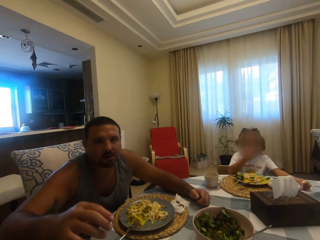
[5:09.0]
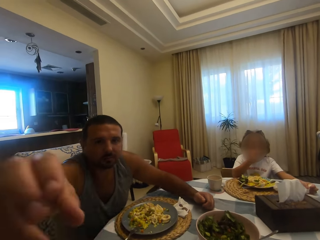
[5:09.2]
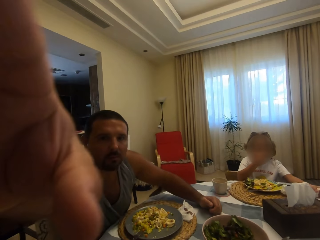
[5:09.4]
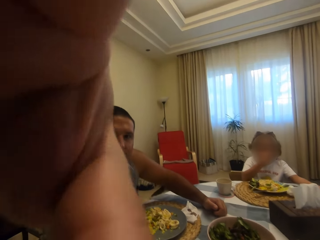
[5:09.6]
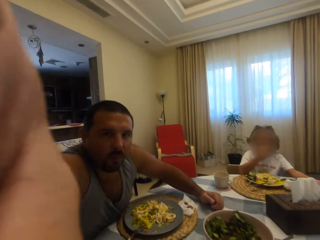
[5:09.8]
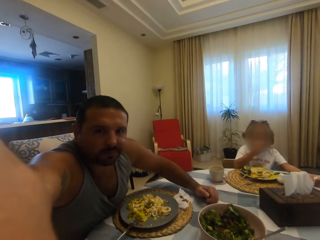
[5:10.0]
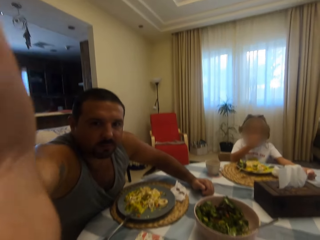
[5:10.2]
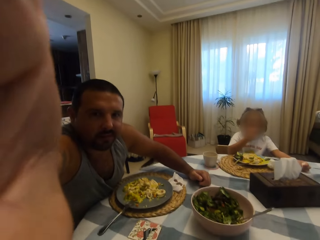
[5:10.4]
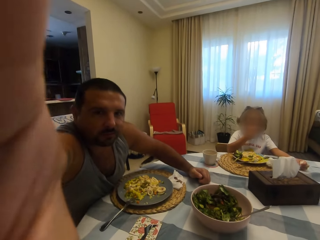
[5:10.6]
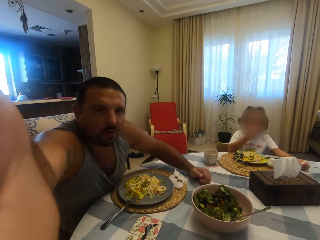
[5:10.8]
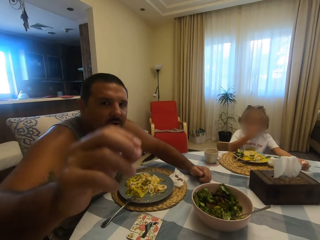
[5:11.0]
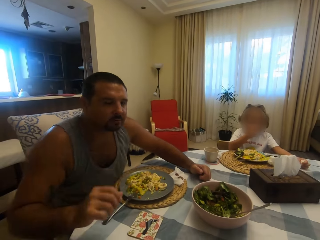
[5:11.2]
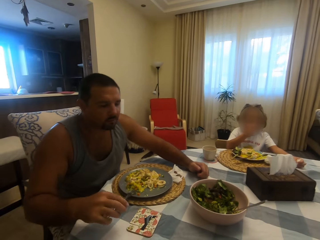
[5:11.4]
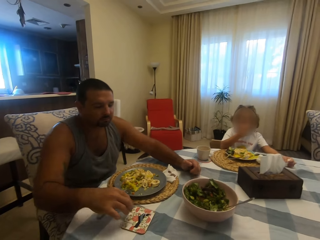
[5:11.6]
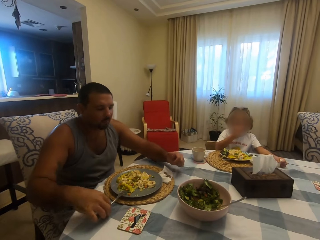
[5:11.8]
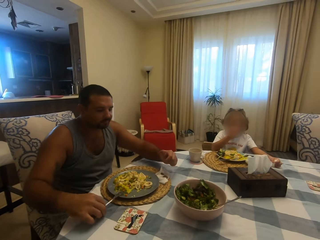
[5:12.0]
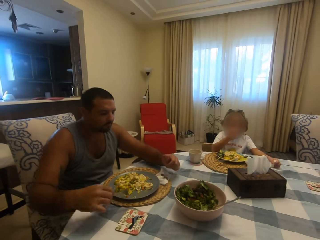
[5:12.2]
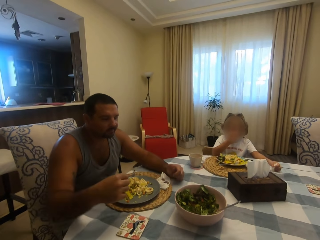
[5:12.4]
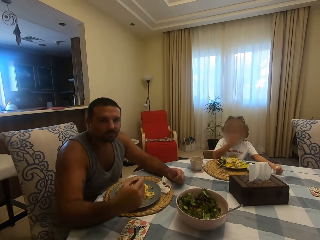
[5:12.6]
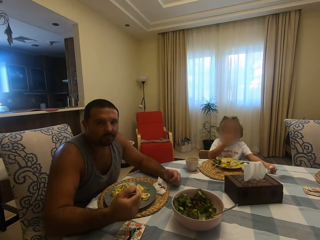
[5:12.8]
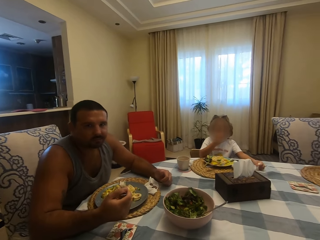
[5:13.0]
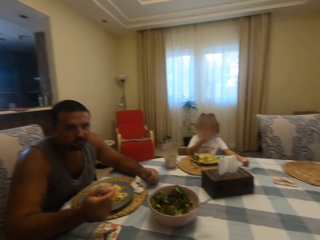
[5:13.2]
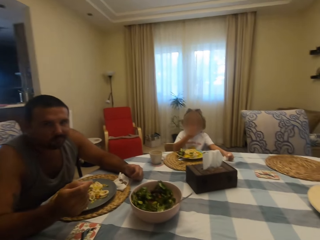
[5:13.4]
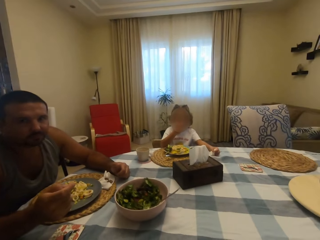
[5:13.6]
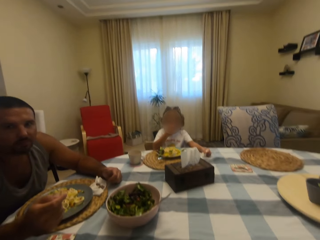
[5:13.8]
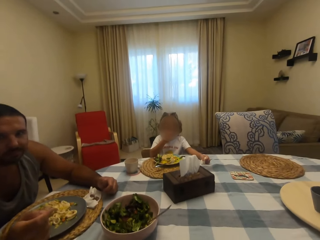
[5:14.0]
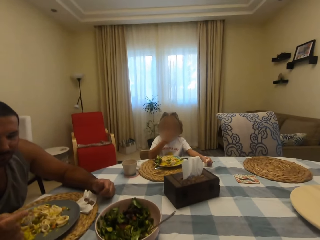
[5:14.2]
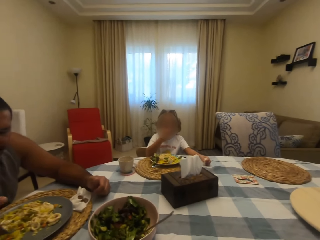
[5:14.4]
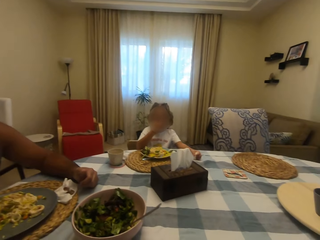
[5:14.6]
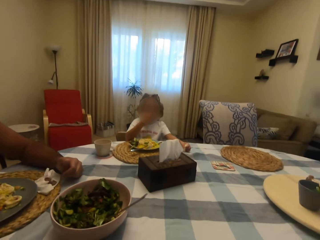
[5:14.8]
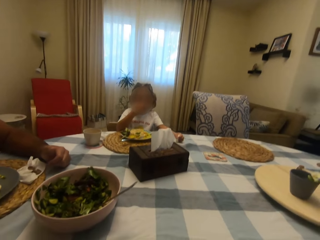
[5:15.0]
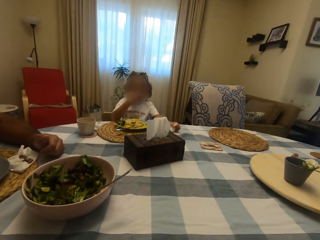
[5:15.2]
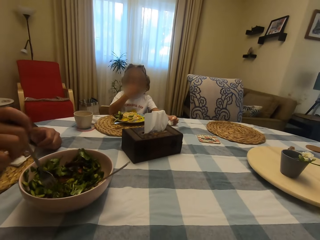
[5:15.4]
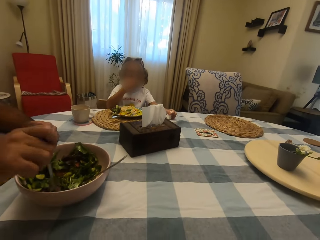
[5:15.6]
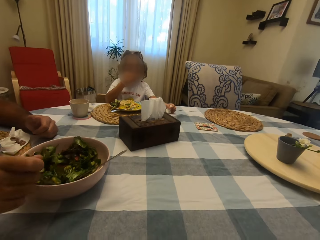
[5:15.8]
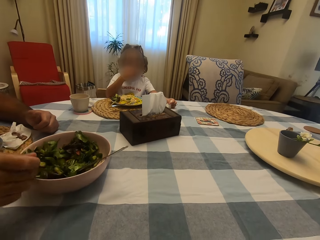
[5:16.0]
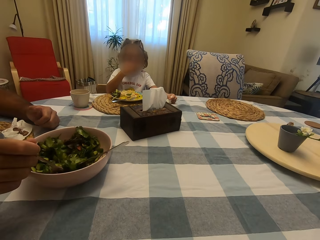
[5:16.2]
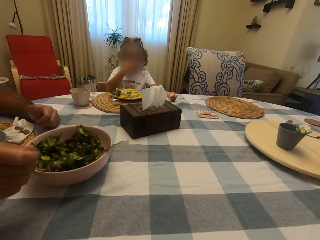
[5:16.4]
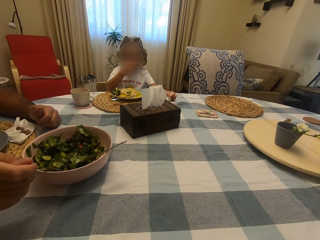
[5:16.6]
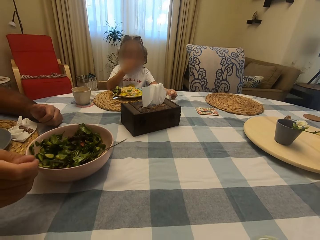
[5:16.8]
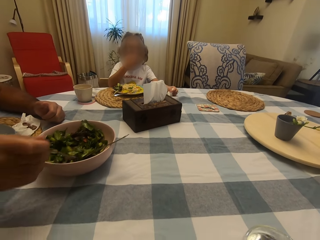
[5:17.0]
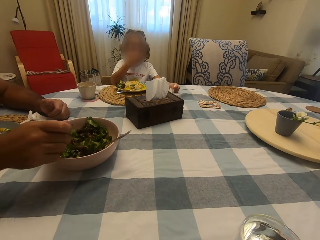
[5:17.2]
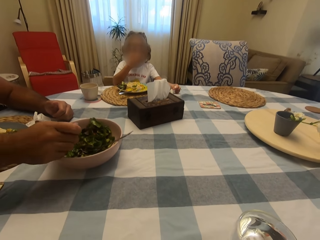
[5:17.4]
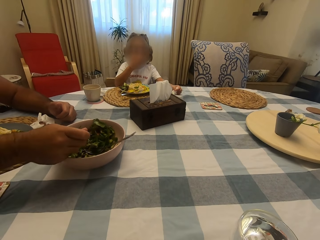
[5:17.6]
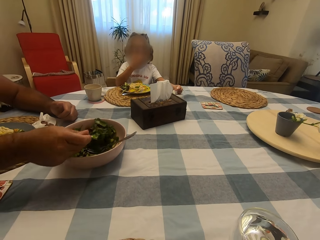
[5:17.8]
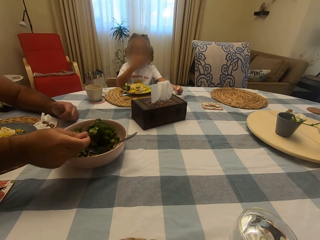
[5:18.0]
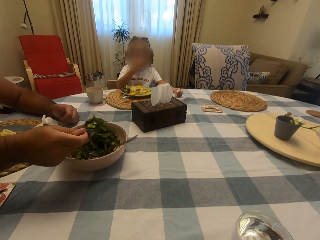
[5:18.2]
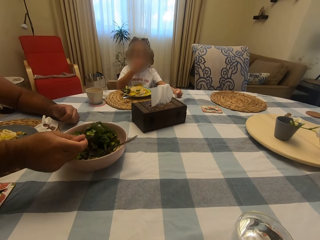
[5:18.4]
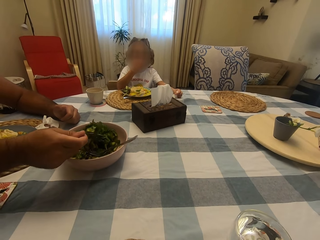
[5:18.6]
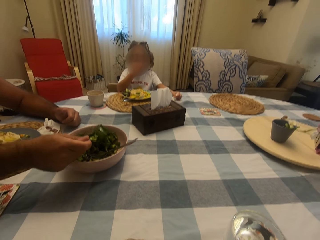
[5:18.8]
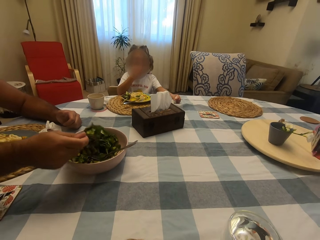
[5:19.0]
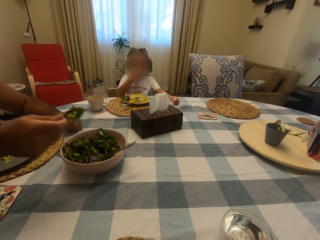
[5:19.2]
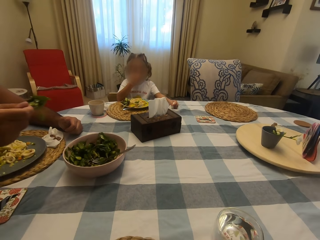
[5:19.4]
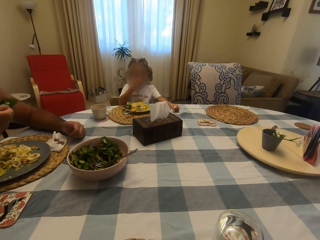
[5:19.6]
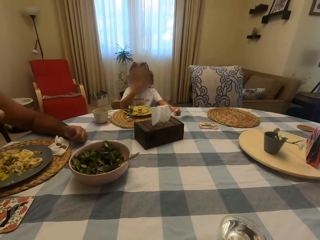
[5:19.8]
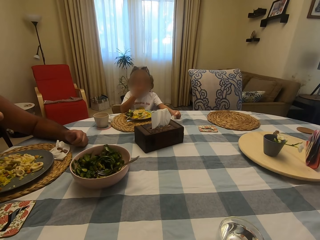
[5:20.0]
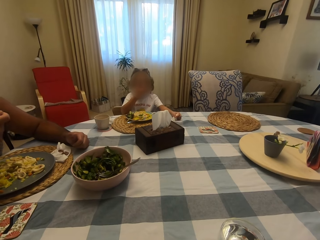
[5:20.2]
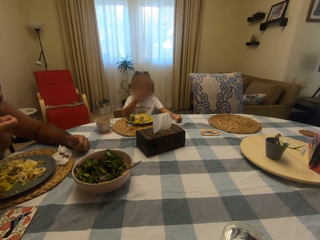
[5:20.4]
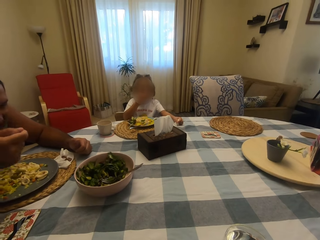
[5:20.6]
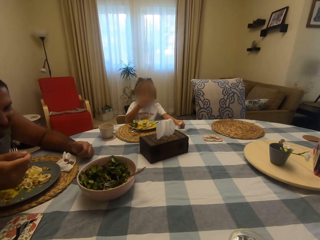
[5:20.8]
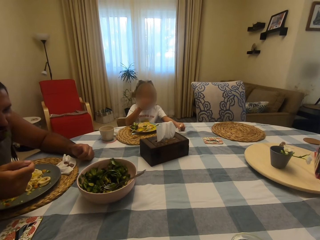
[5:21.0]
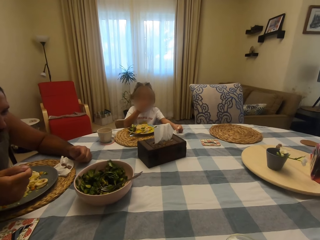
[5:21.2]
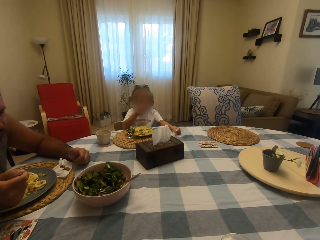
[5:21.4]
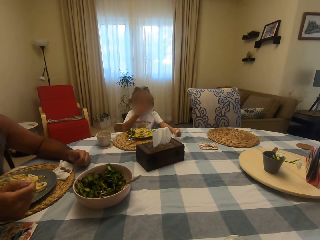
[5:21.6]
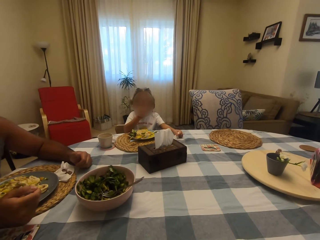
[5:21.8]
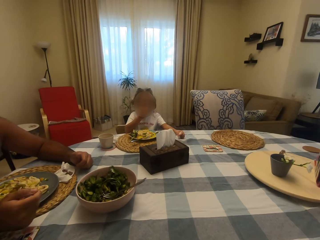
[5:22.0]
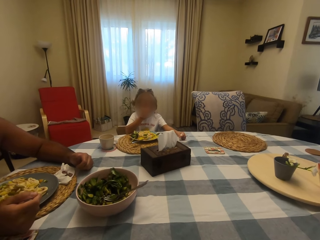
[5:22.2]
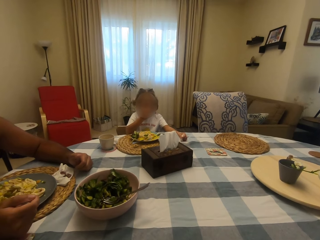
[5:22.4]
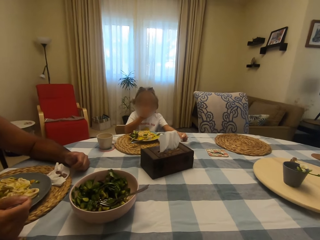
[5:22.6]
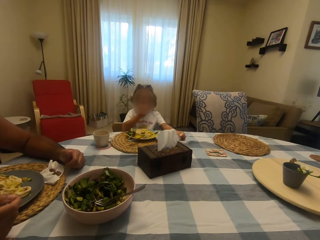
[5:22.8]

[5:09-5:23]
A man touches a camera. The man holds the camera of the camera wearer. The camera wearer looks at the man and speaks to the man. The man eats food. The camera wearer looks around. The man scoops vegetables from the bowl. The man eats food.

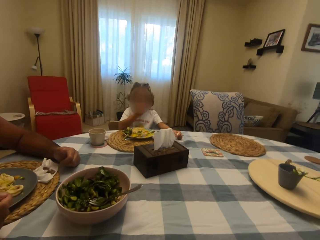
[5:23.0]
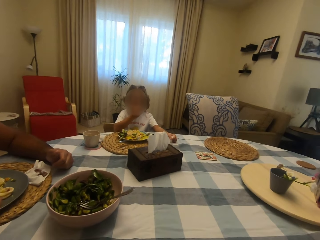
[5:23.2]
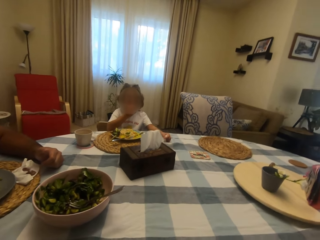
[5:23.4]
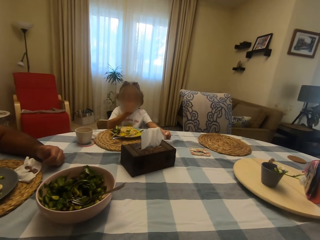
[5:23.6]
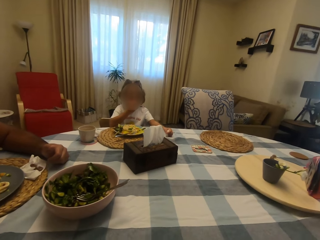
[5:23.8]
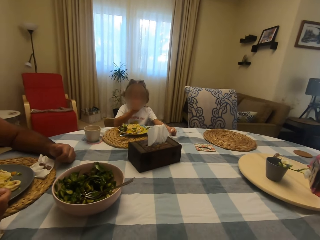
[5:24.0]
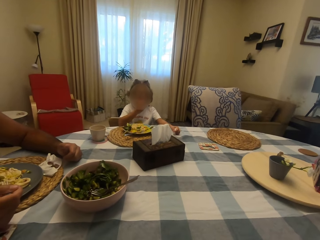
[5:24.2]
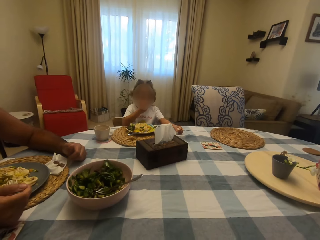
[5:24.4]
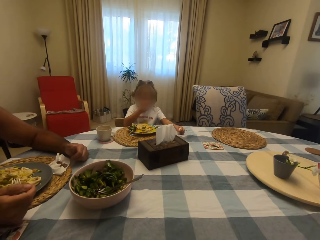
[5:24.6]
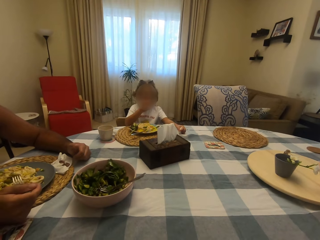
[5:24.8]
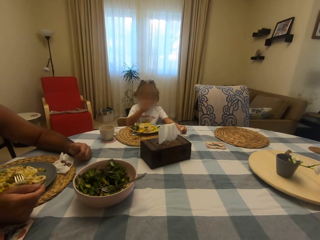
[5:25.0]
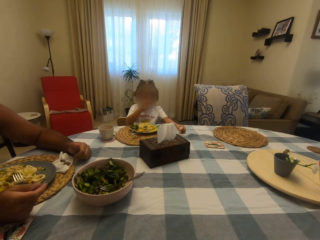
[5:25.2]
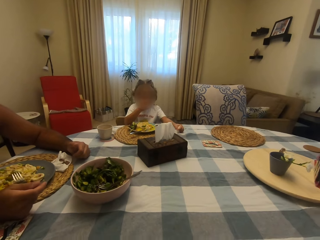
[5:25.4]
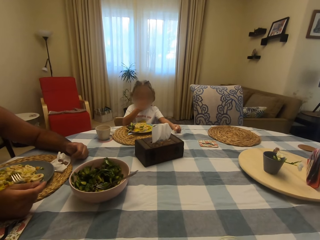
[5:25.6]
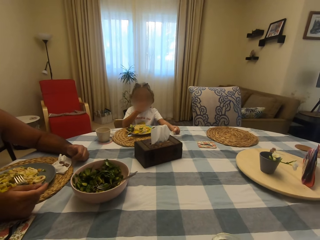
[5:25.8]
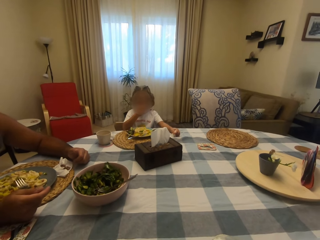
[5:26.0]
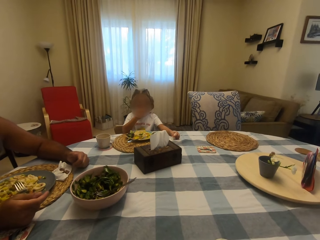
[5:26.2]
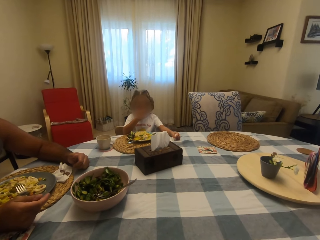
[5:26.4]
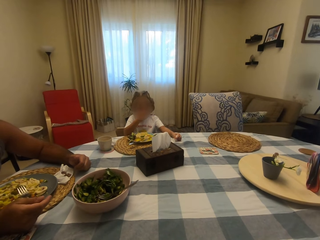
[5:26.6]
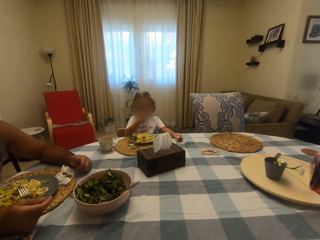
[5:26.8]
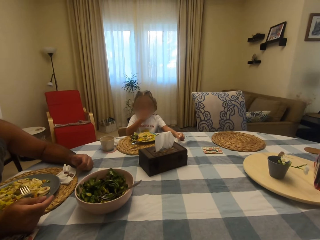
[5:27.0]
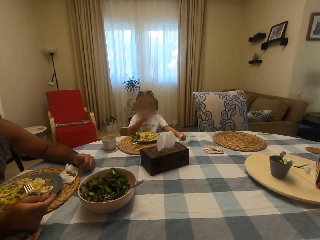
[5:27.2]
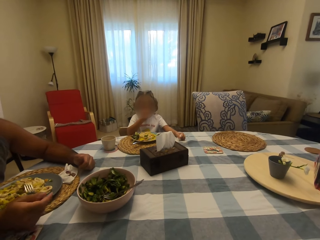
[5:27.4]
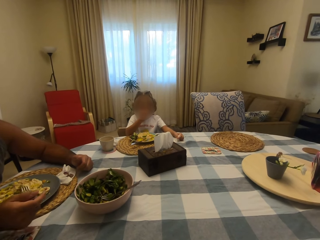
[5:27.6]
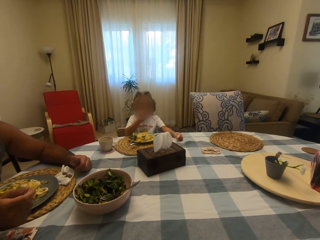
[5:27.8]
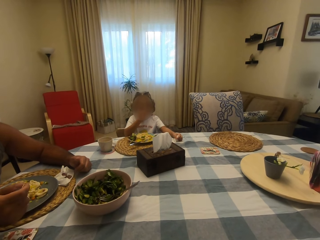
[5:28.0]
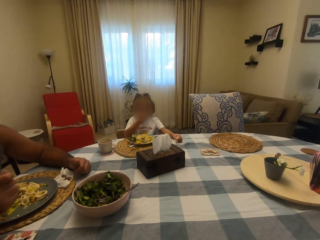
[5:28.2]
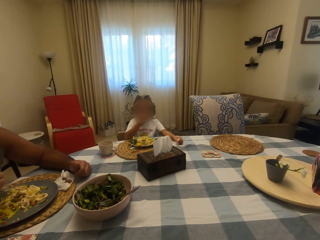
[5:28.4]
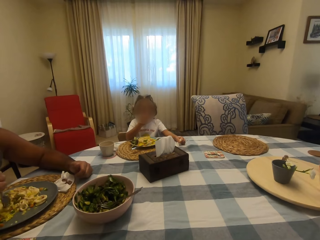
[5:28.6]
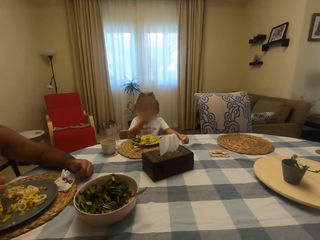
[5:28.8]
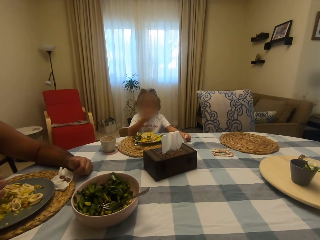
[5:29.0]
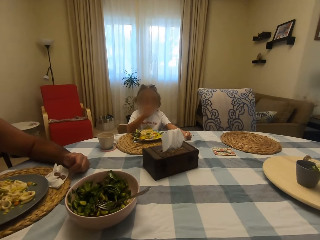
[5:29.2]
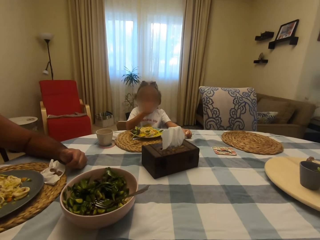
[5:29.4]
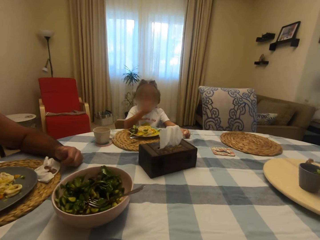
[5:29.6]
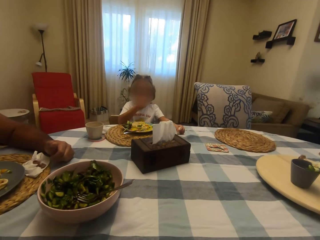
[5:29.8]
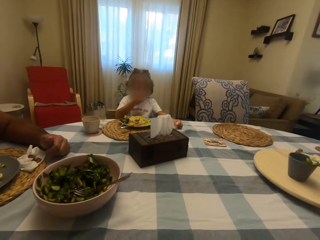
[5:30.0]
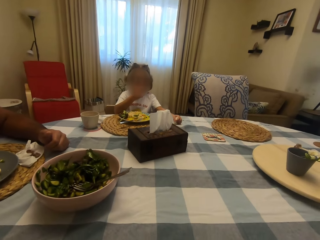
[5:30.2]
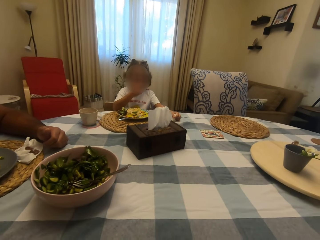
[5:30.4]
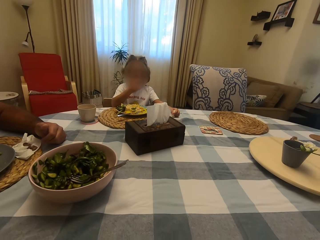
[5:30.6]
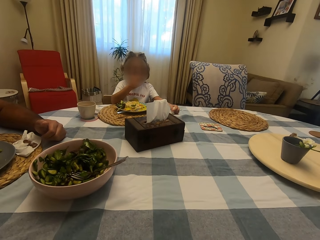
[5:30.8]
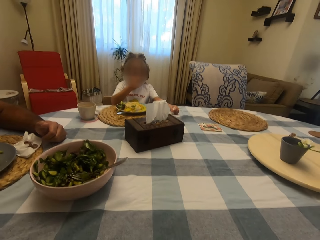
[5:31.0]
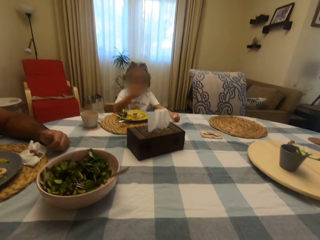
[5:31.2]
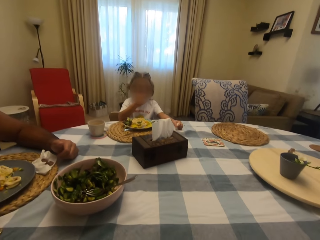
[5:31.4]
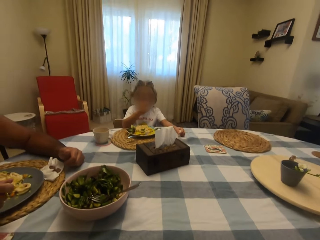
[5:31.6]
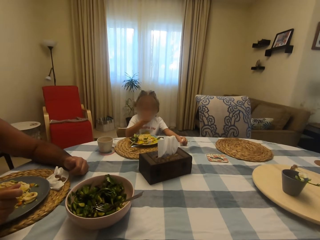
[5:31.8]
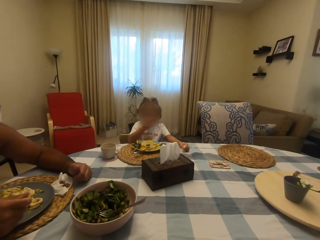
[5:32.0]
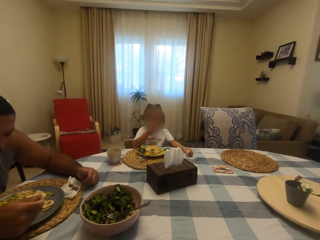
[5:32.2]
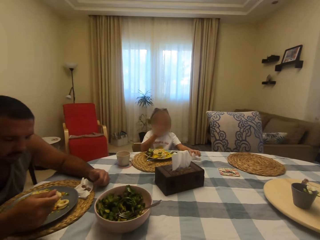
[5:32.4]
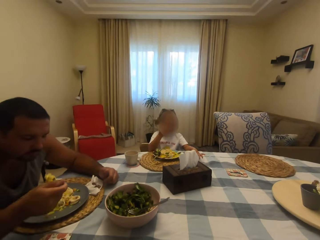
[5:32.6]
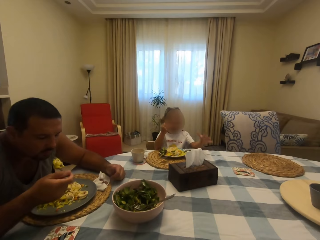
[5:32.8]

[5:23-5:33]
The camera wearer looks at the vegetables in the bowl. She looks at a person. She looks at the vegetables in the bowl. She looks at another person. She moves her head.
